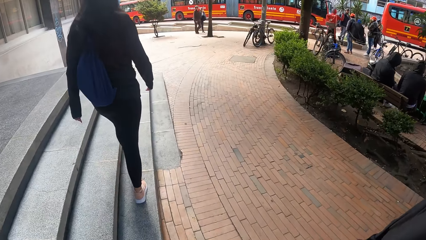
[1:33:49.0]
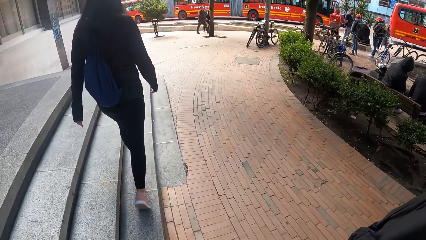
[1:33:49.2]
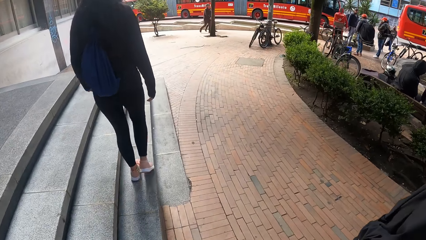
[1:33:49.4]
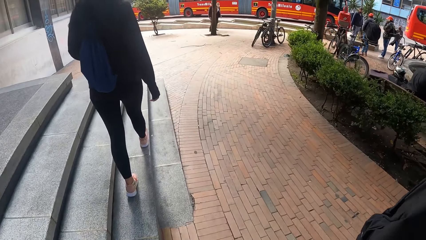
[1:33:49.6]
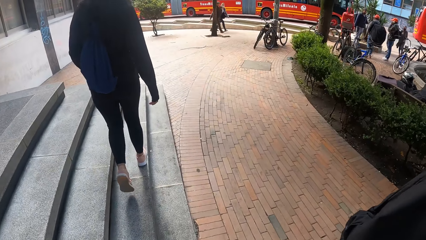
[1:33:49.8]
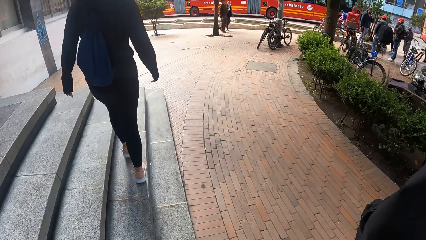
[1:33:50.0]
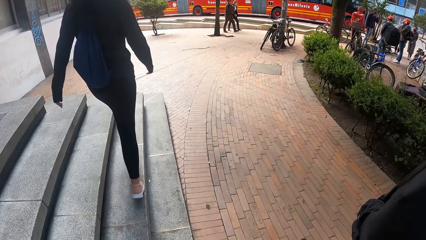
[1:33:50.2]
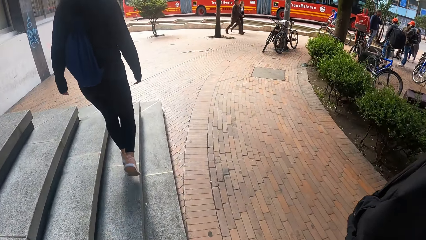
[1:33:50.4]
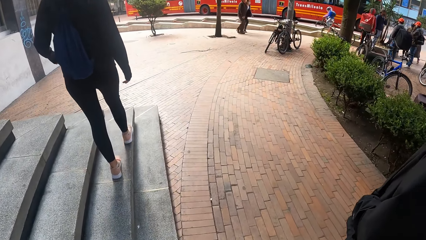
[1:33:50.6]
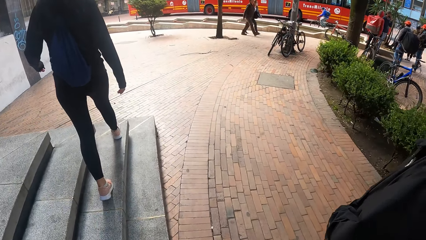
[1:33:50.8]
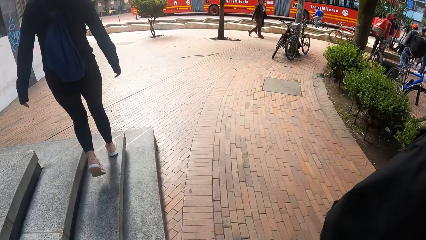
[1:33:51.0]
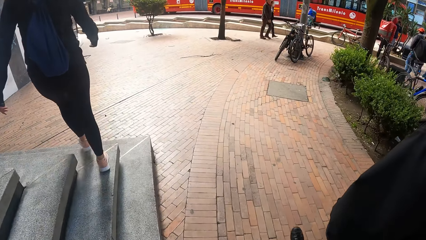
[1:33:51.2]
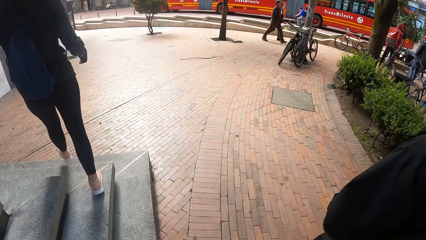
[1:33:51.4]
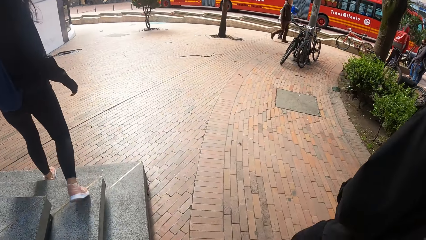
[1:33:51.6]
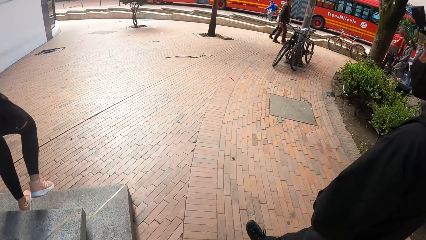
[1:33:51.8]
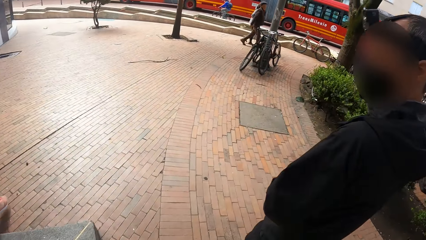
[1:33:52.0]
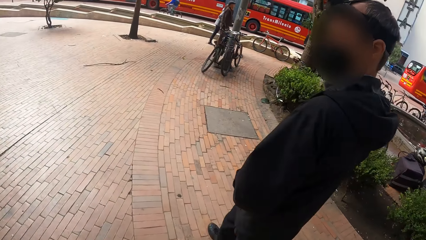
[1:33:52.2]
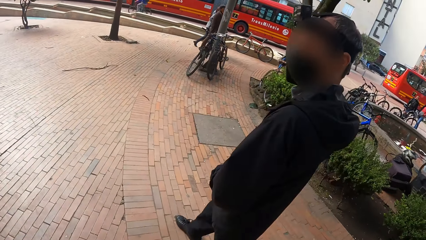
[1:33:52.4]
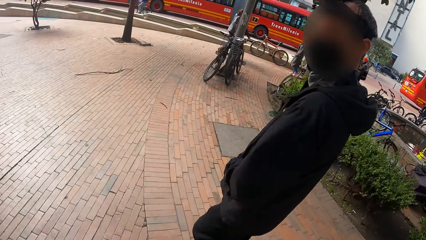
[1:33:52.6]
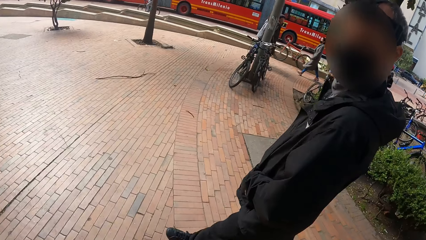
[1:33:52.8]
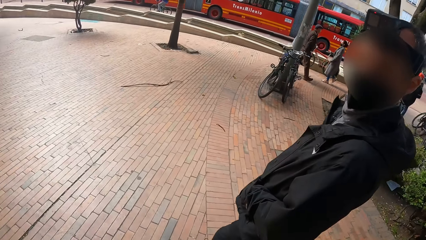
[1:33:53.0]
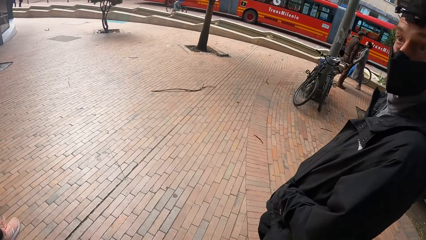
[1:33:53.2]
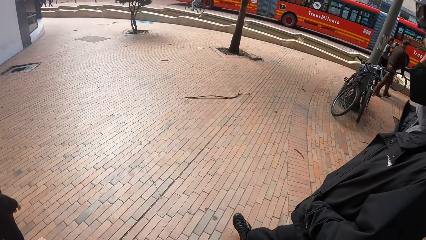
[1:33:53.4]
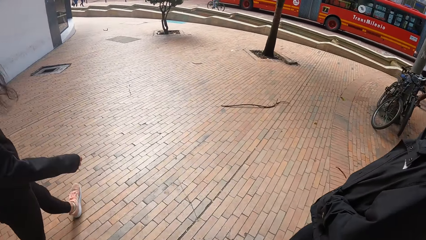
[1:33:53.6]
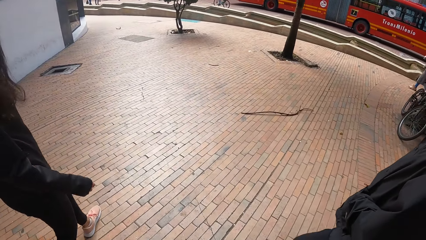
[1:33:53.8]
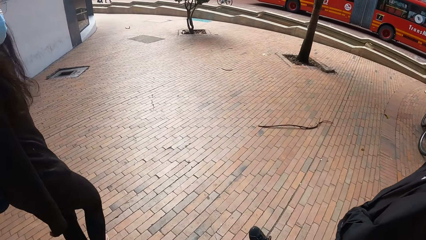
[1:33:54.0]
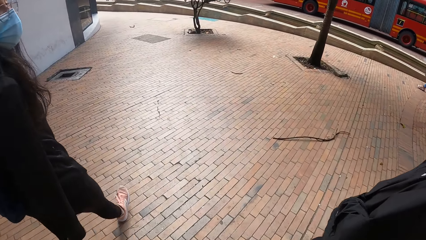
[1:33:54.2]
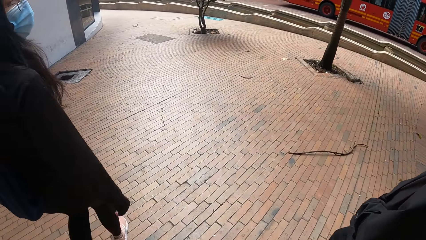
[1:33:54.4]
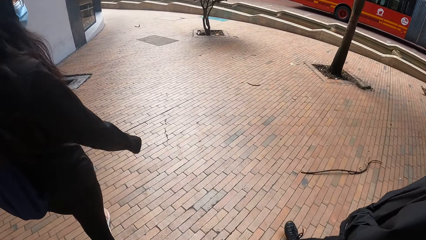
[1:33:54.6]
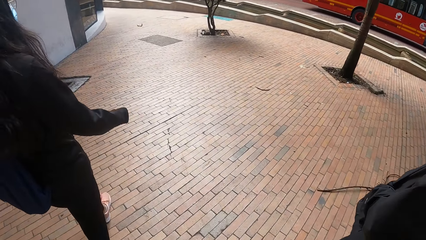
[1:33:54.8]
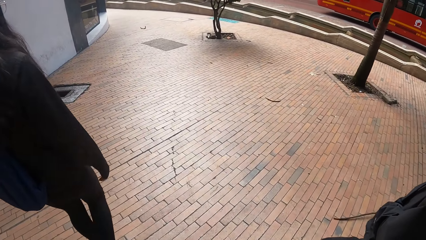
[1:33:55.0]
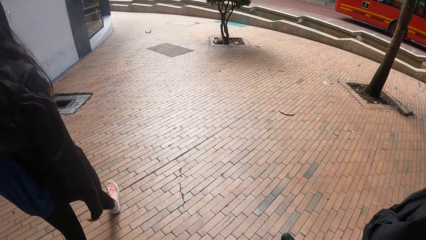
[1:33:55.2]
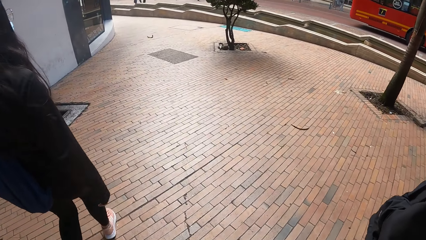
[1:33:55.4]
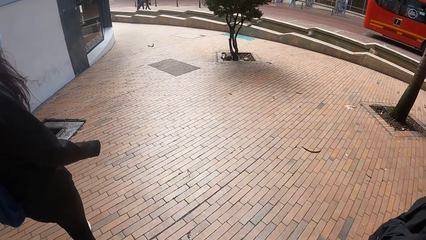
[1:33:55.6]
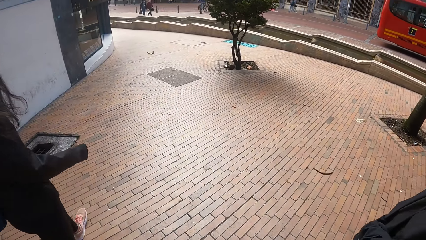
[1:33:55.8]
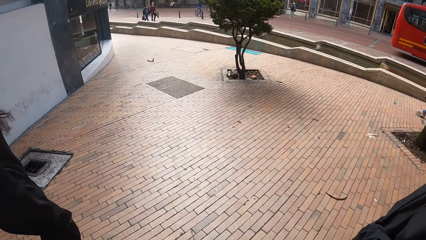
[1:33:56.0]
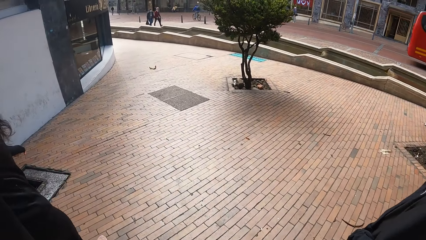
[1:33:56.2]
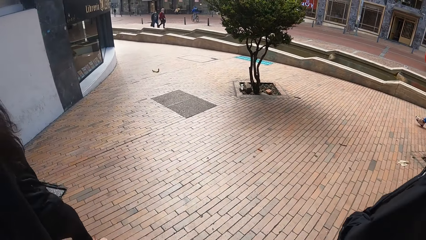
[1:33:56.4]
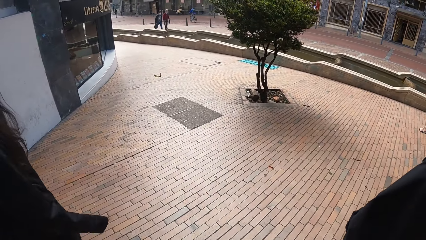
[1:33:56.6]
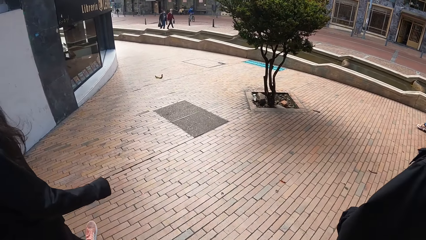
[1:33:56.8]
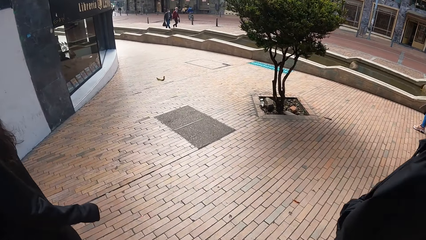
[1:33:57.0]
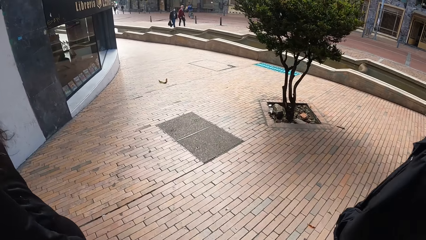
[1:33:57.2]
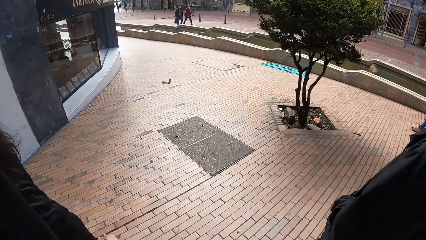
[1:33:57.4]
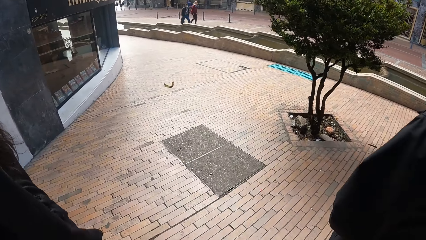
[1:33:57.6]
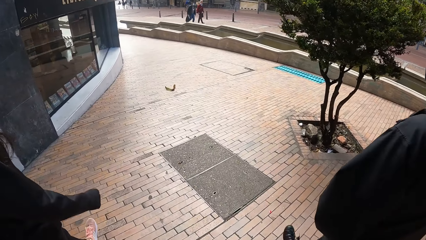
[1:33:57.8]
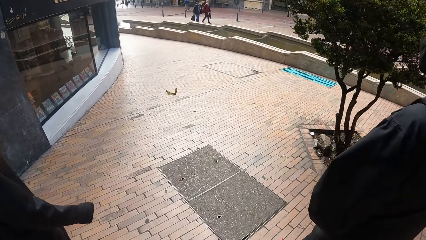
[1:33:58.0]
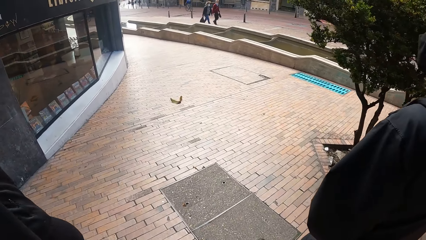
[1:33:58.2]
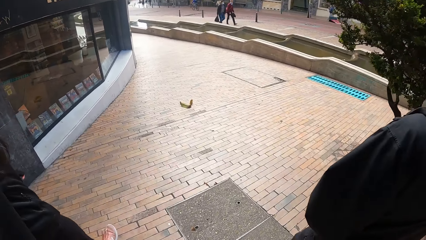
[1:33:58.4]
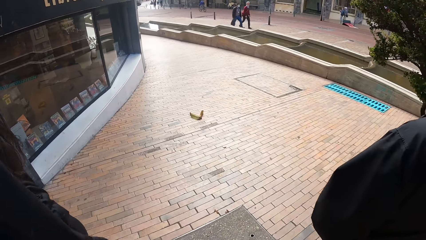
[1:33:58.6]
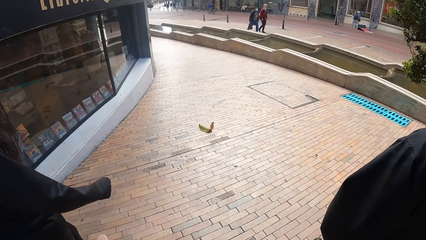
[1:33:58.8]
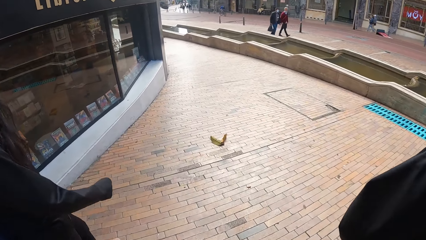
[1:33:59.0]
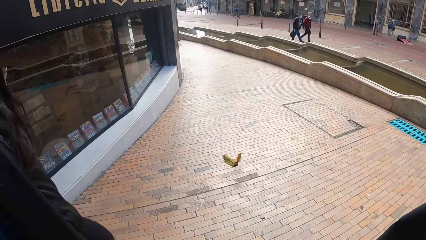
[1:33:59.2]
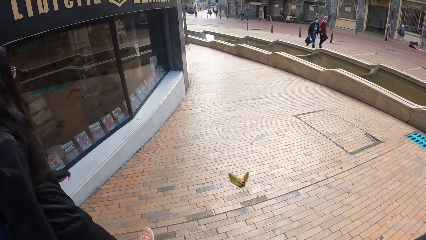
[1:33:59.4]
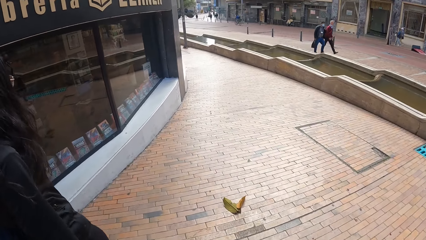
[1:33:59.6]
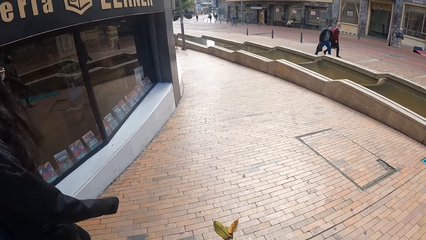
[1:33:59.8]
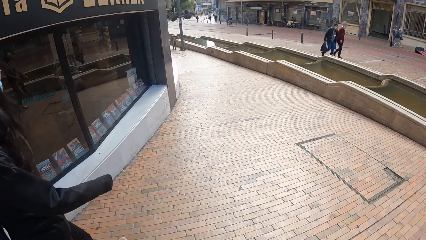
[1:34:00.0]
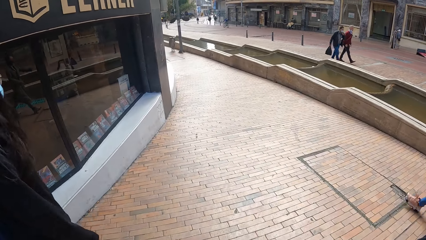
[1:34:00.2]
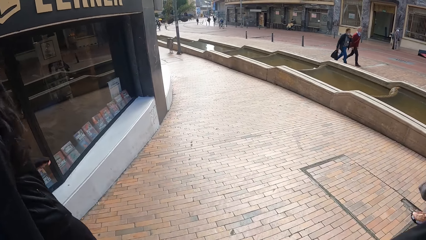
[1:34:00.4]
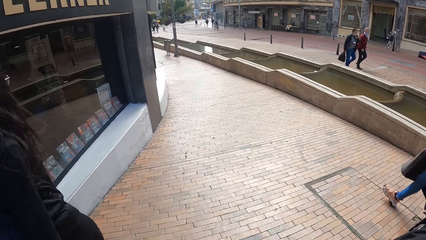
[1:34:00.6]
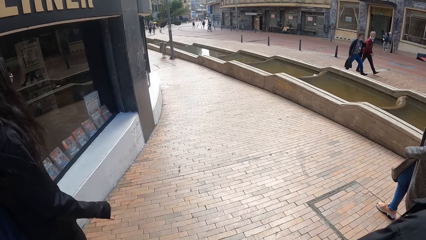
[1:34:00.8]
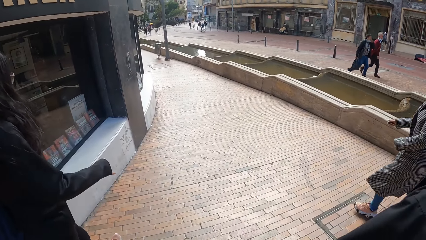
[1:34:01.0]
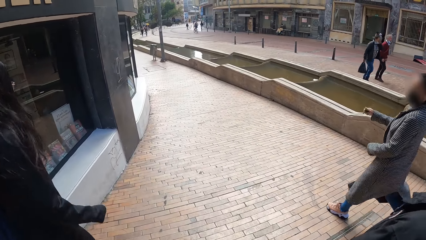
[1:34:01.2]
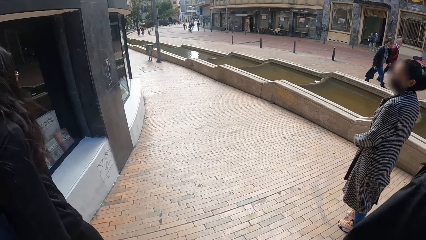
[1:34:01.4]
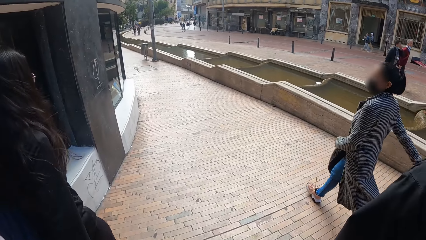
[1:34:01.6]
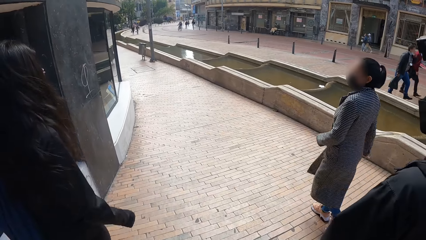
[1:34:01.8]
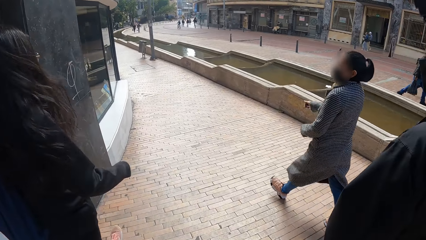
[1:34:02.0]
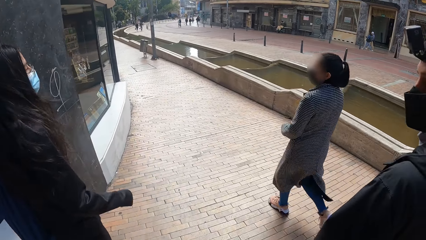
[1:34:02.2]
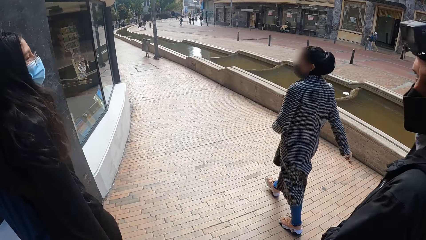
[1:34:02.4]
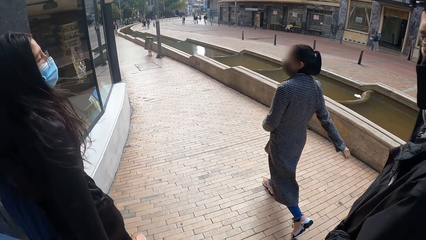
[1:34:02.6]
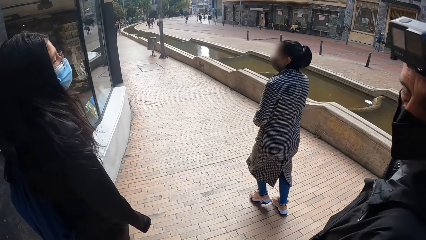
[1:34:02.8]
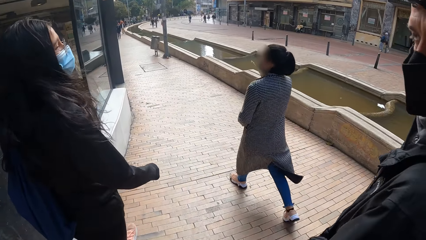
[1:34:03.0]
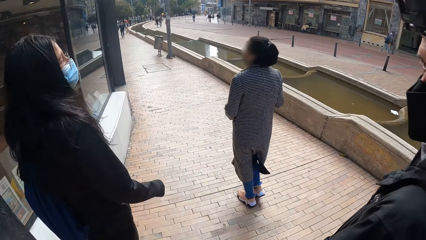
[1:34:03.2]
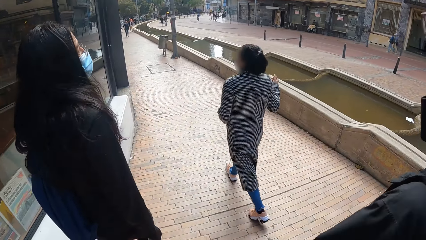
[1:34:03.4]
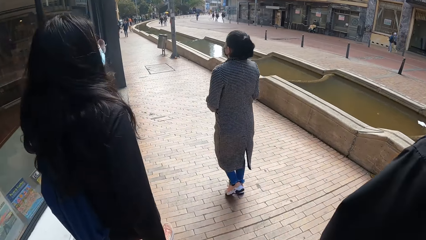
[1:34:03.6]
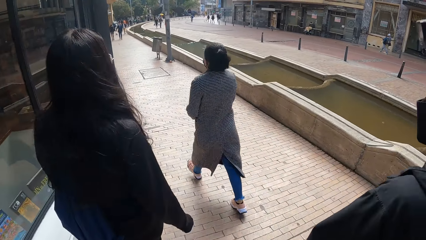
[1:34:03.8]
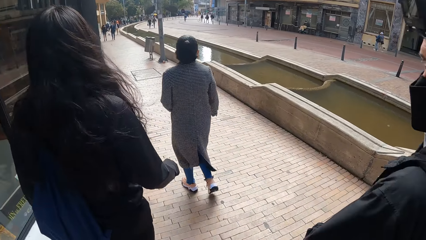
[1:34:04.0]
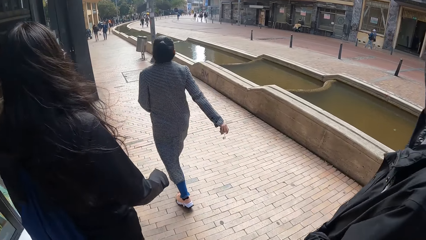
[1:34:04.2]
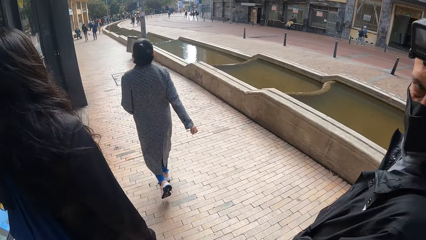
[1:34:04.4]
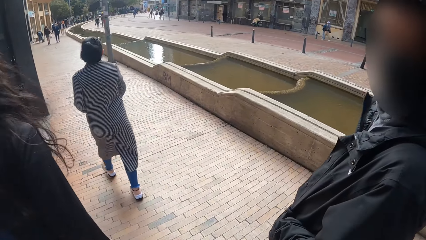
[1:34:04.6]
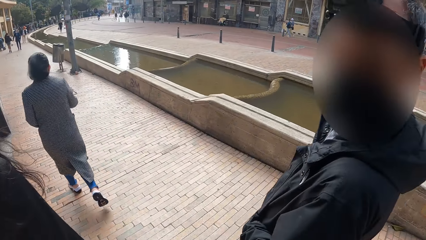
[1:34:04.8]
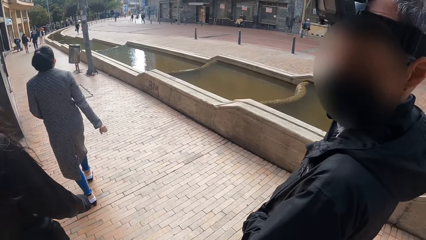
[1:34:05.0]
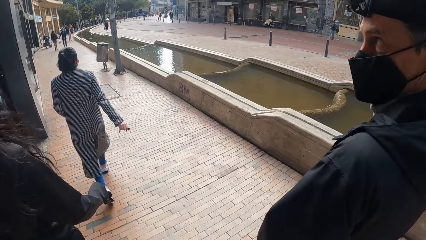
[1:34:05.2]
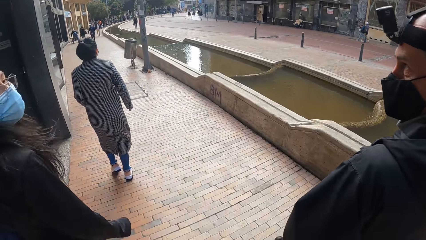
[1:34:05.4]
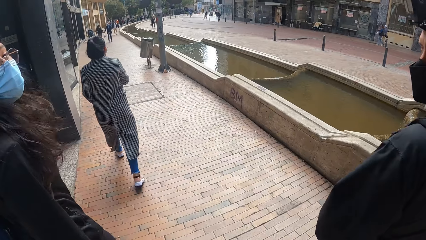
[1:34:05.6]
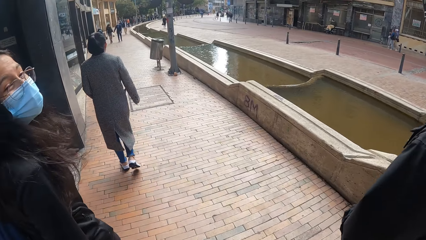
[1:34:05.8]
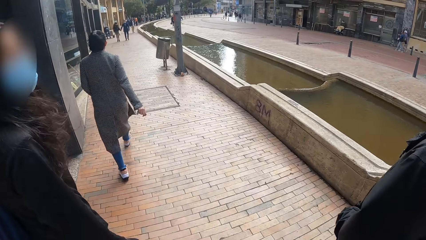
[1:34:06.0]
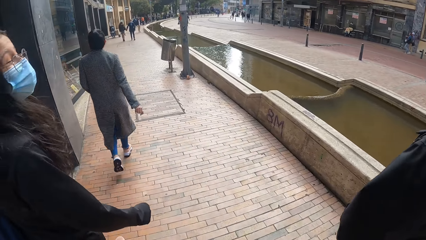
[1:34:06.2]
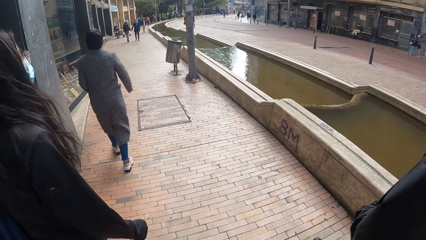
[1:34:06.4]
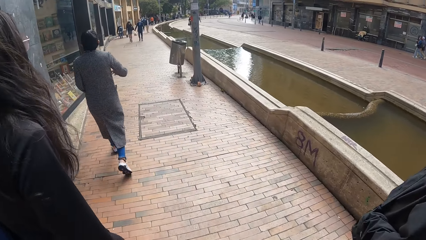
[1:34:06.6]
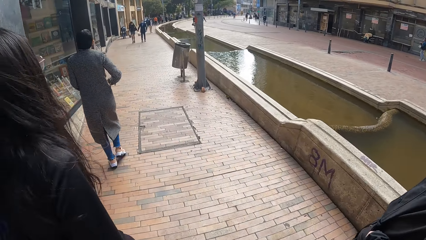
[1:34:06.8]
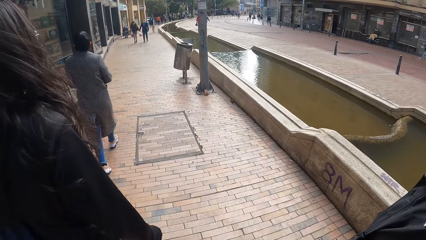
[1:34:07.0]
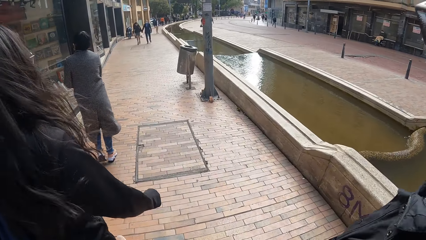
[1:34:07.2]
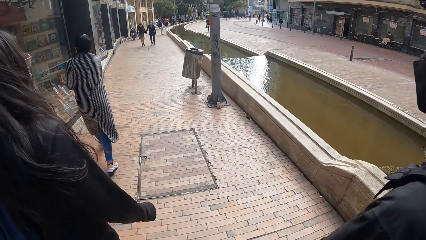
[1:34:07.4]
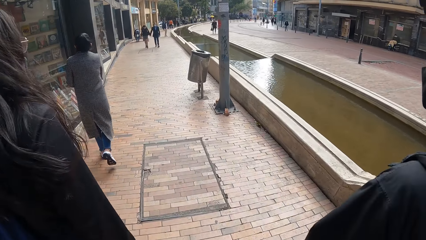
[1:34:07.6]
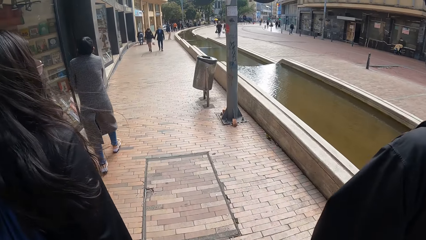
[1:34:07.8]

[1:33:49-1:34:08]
A woman walks down the stairs. A man interacts with the camera wearer.
